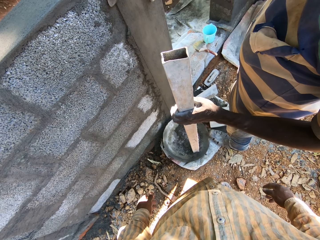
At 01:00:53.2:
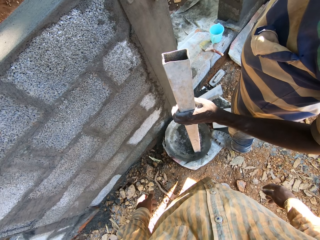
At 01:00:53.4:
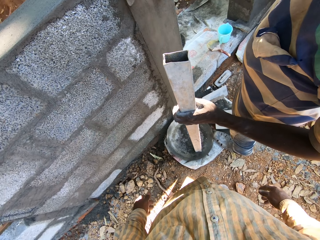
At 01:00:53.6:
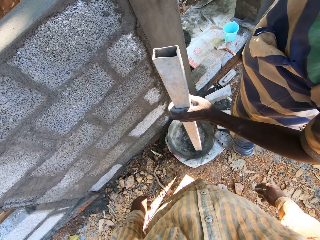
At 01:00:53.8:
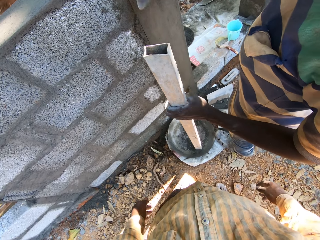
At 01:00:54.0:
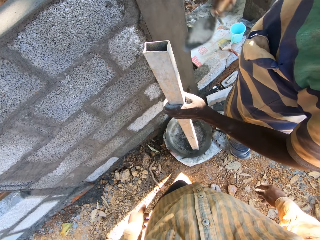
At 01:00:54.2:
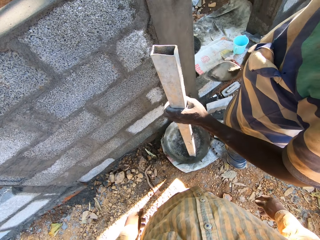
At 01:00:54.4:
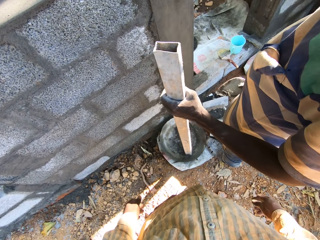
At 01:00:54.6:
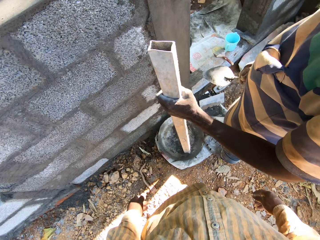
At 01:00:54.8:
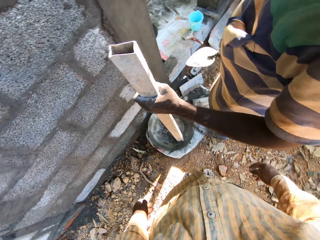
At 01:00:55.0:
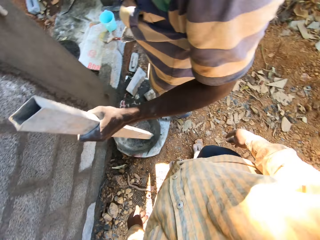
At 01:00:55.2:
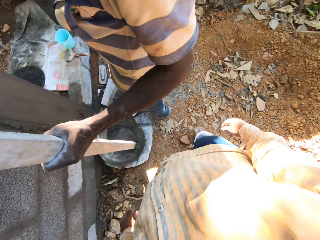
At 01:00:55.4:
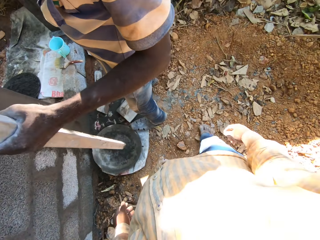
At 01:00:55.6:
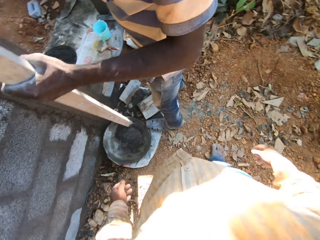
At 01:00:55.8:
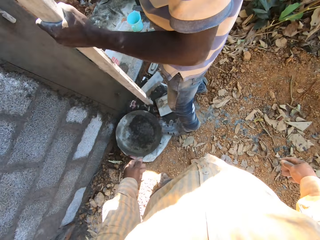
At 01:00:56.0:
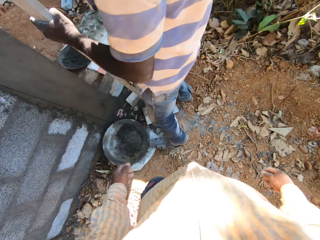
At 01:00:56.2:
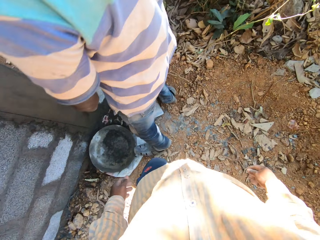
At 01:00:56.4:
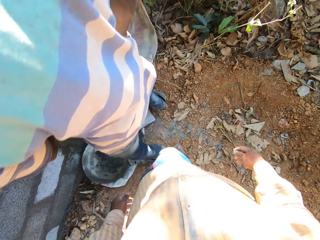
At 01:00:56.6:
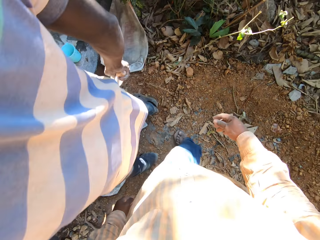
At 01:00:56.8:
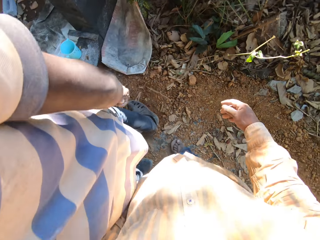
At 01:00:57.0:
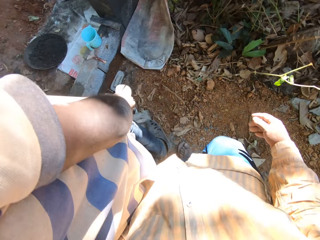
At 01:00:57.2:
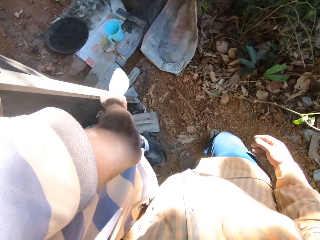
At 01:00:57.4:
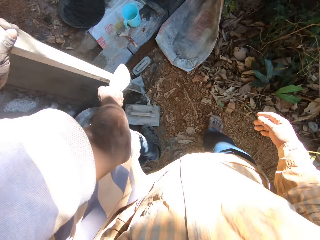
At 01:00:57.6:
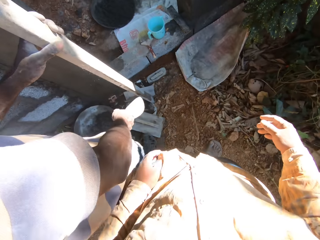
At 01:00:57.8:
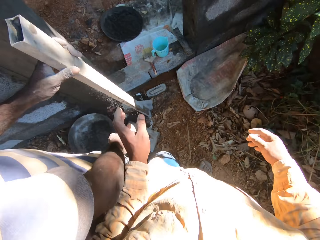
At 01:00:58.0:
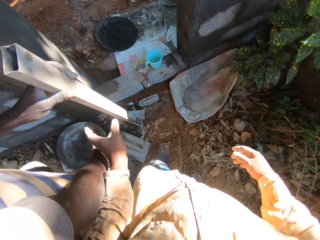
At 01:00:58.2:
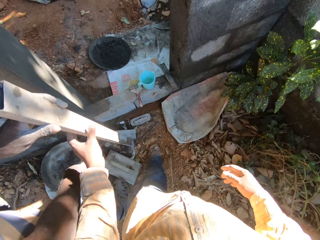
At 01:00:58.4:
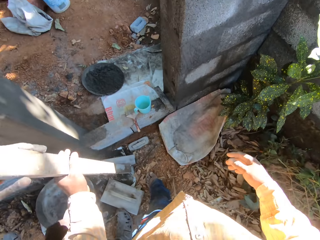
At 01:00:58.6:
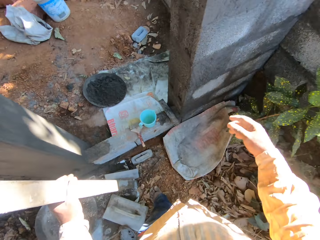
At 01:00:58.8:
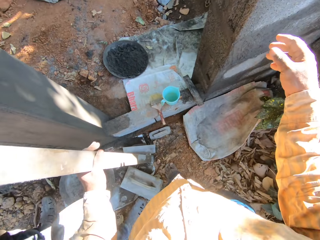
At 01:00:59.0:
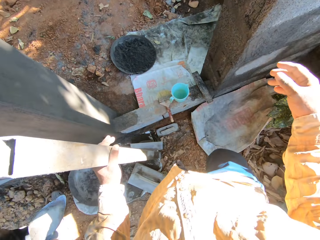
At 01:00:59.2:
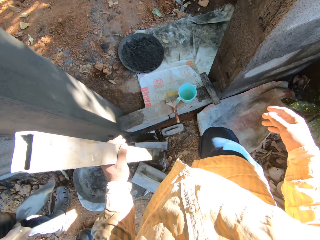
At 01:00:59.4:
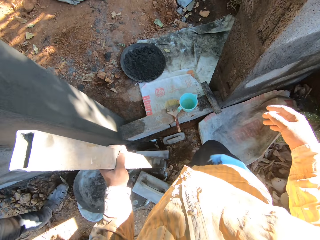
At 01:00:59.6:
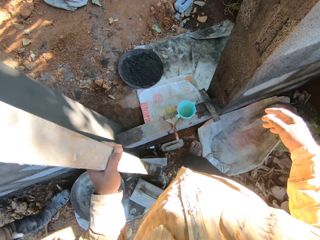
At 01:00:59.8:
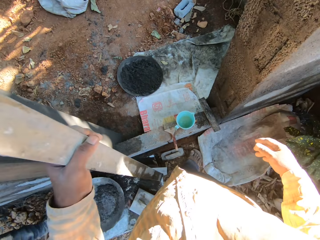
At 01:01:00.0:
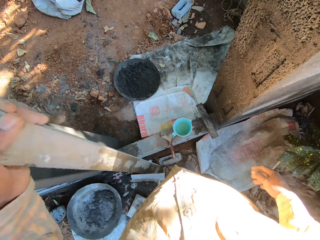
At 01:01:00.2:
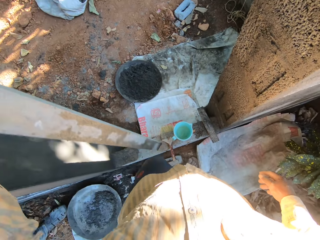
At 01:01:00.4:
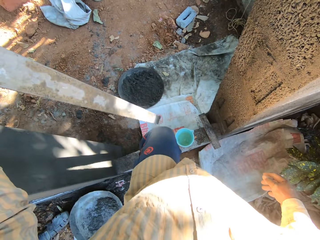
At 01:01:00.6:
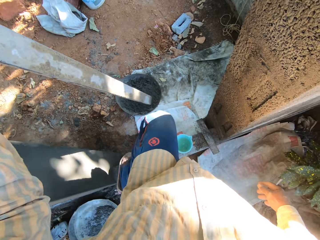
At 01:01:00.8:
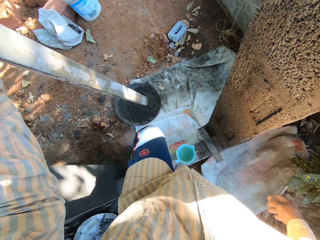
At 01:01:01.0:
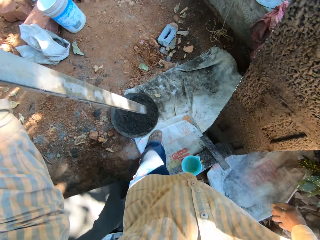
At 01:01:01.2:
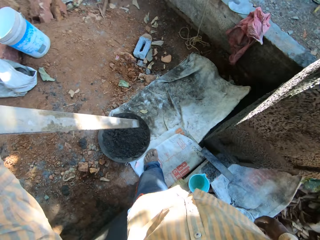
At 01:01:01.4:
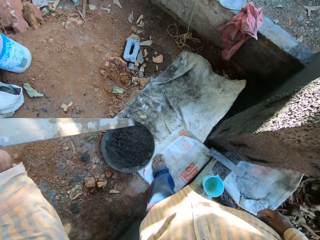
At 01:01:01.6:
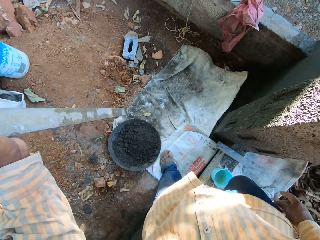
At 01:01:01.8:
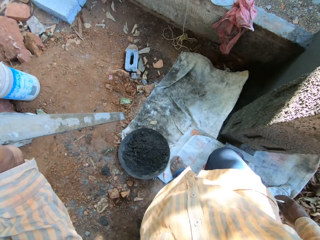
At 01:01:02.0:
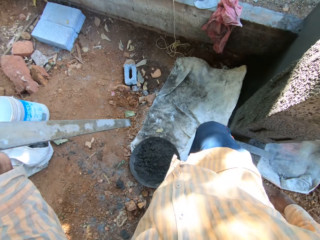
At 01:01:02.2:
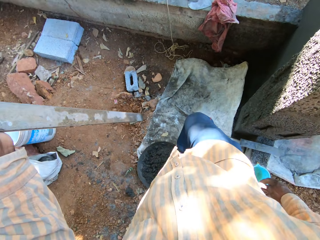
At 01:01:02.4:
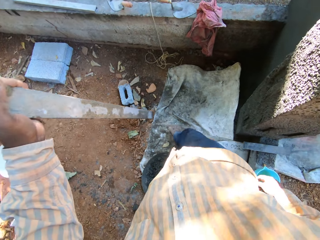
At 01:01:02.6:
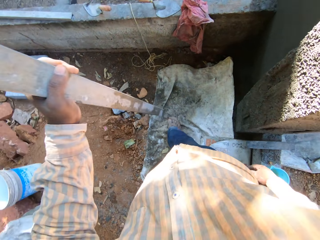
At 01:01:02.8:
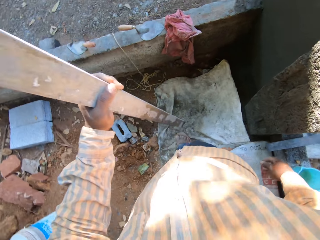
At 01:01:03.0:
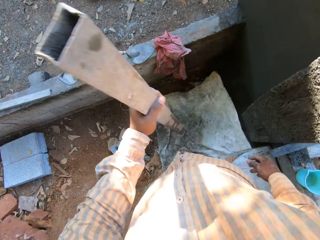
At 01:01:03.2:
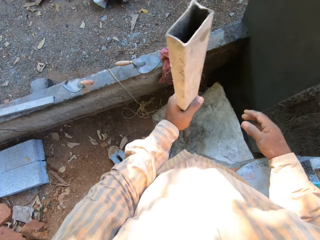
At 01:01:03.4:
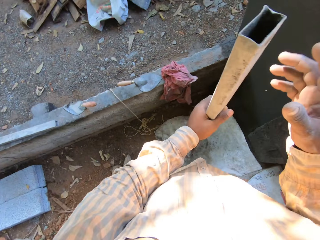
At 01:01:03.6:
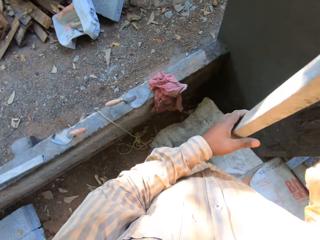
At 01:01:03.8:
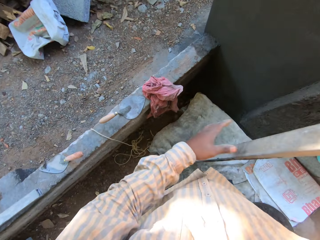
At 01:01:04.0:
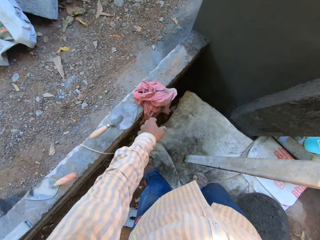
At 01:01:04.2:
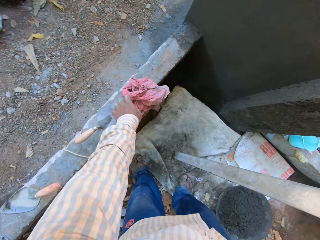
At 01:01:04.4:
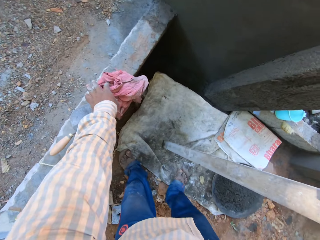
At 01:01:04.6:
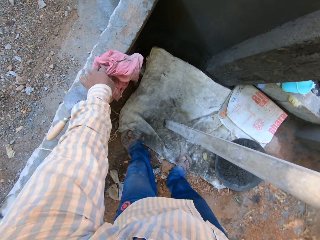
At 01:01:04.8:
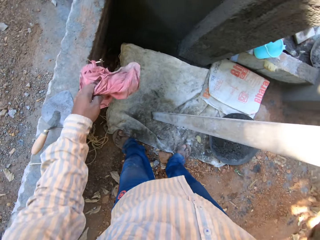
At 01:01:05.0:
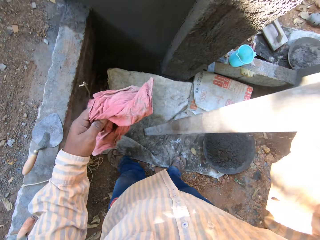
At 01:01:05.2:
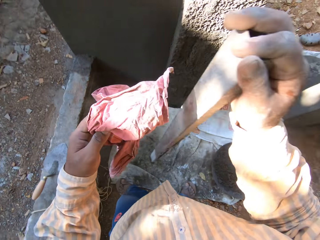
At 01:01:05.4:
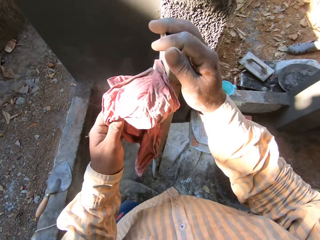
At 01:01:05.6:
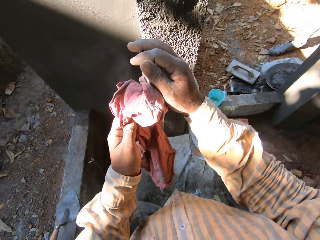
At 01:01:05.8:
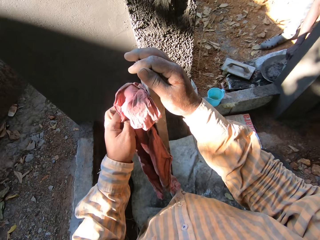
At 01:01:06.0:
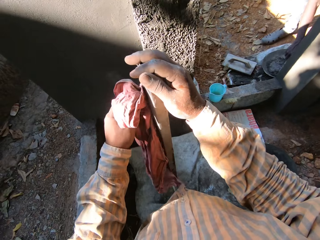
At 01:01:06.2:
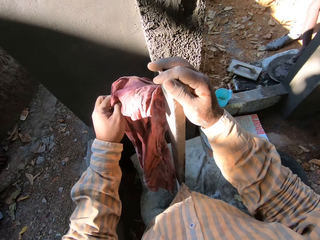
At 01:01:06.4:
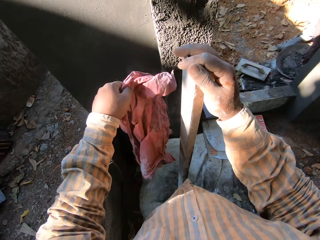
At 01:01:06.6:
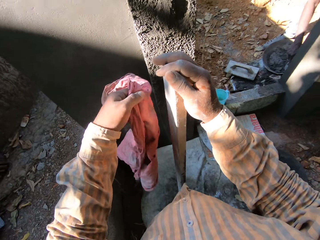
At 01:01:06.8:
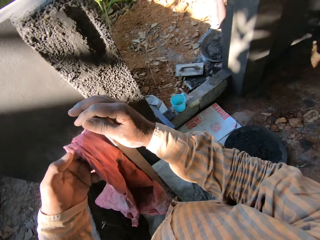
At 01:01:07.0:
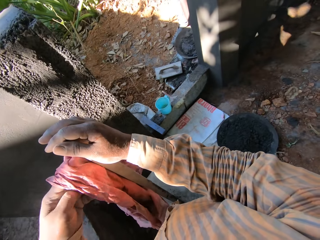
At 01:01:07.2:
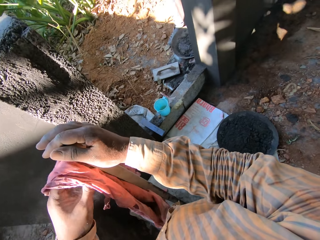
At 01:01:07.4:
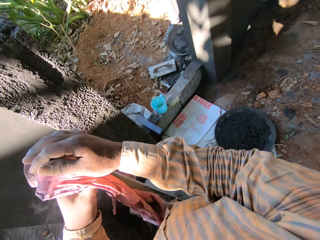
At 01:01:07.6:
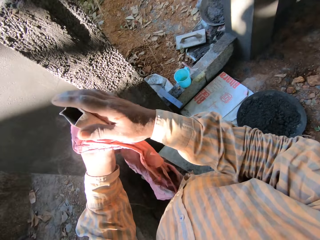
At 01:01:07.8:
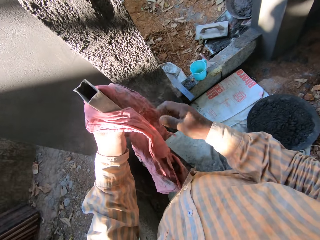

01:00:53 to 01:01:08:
The man smoothens the wall with a trowel. The camera wearer interacts with the man. He collects the aluminum rod from the man with his left hand. He passes the aluminum rod in his left hand to his right hand. He picks a rag from the wall with his left hand. He cleans the aluminum rod with the rag in his left hand.

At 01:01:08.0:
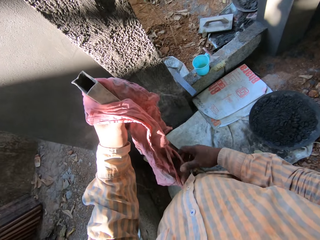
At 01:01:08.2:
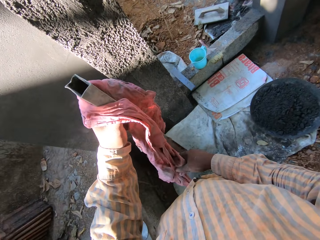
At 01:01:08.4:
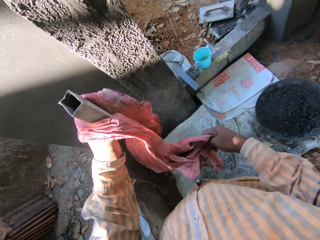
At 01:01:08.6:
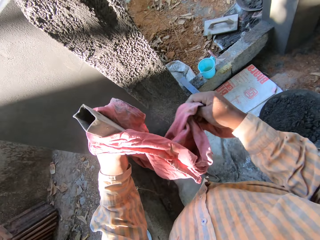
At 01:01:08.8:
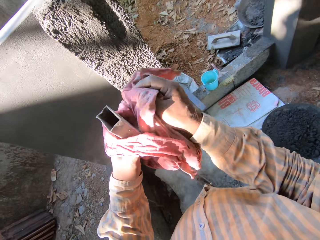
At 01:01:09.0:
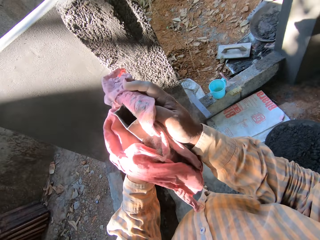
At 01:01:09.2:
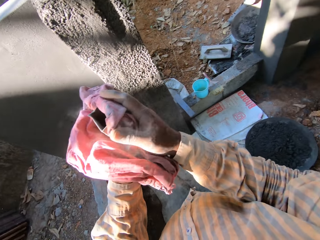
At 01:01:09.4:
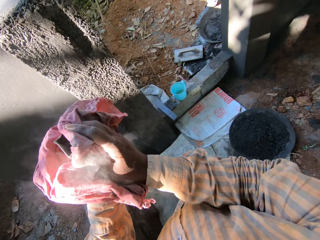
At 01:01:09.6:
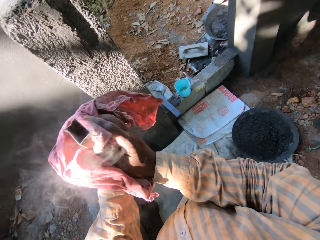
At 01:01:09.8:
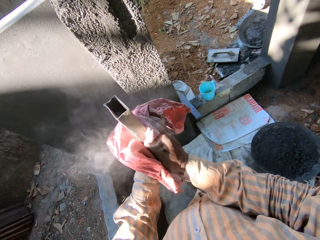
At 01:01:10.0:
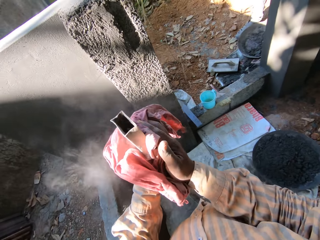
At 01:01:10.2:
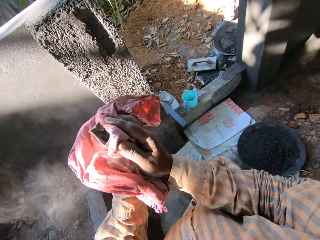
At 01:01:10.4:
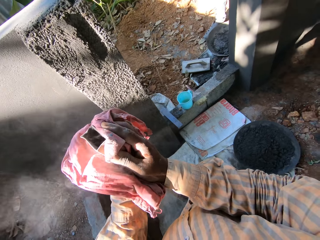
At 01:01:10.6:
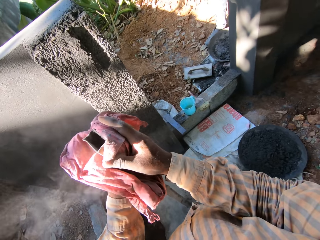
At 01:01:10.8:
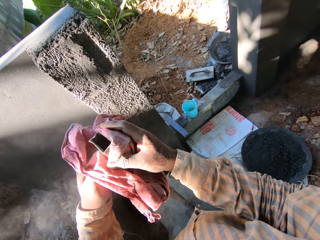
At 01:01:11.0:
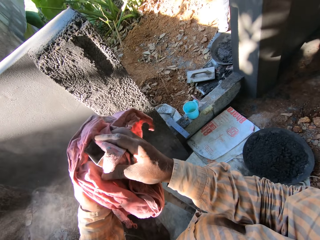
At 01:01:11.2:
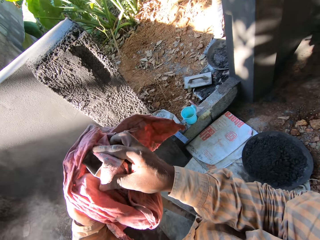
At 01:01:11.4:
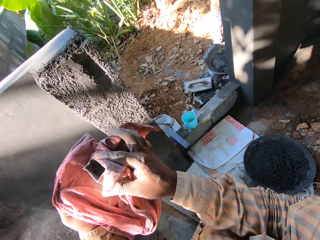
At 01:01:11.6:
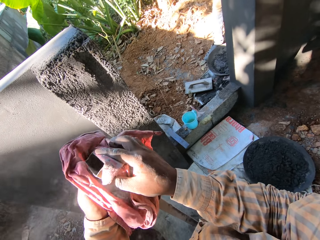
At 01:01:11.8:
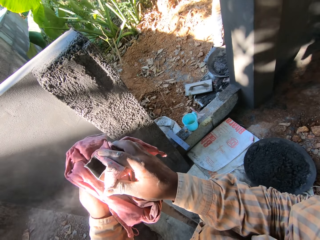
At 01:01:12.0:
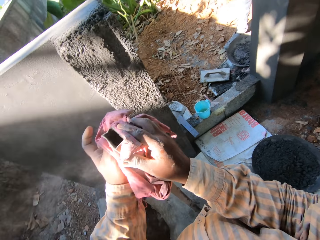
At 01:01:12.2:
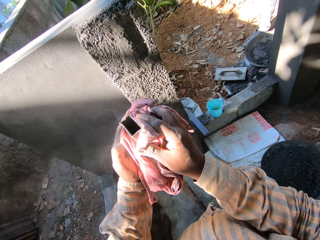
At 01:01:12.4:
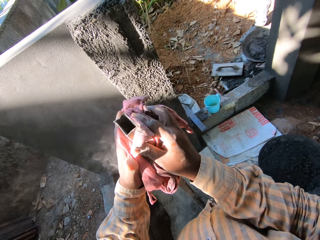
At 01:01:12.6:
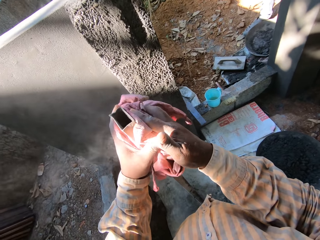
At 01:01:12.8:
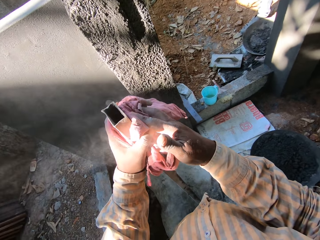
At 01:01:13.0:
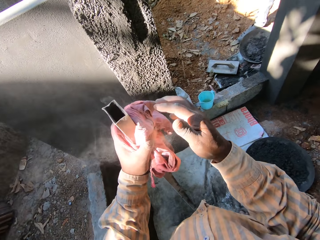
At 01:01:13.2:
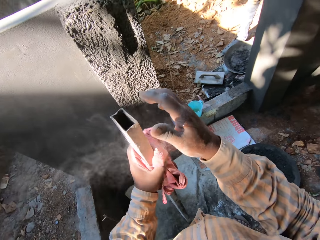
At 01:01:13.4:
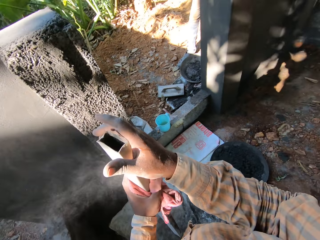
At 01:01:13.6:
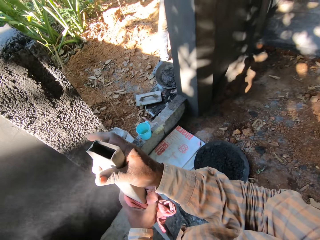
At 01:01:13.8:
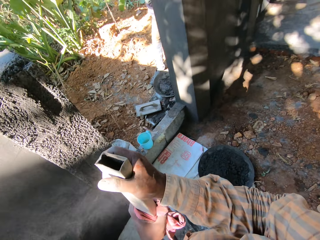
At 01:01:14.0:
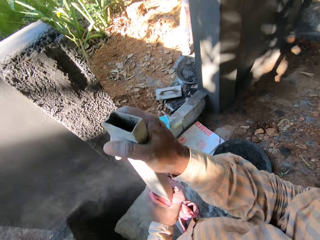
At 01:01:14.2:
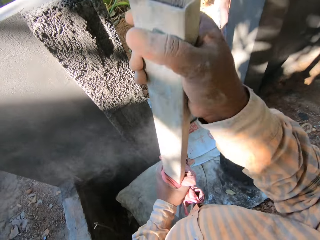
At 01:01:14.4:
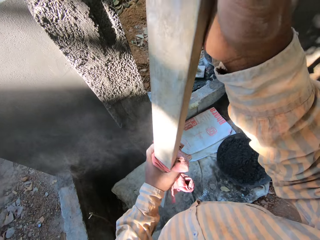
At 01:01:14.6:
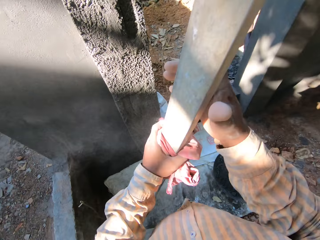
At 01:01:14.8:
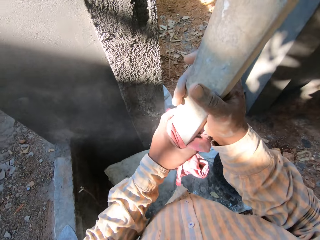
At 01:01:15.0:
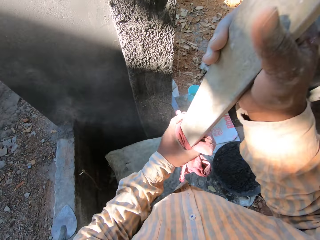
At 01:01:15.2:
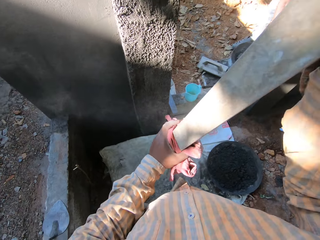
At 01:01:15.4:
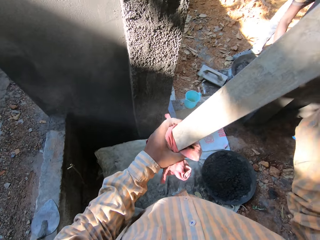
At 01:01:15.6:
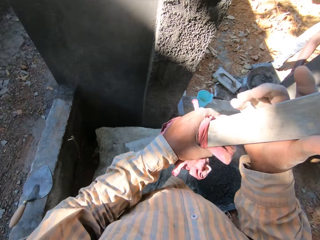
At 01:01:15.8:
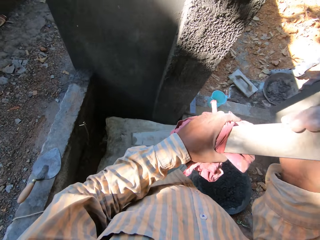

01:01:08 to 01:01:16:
The camera wearer wipes the metal with a cloth.
